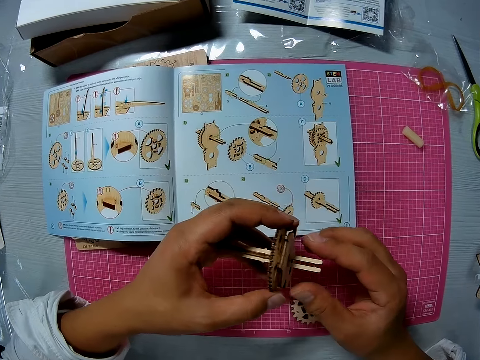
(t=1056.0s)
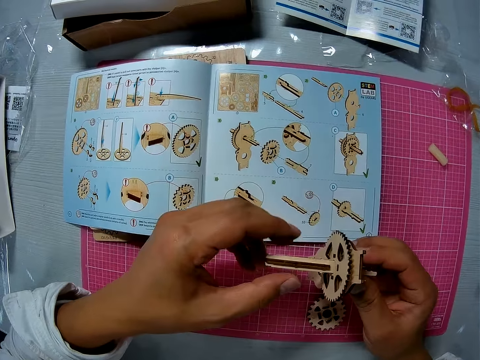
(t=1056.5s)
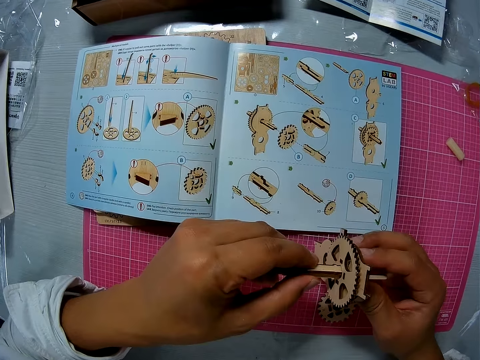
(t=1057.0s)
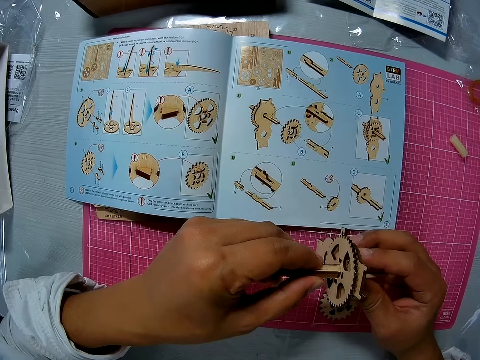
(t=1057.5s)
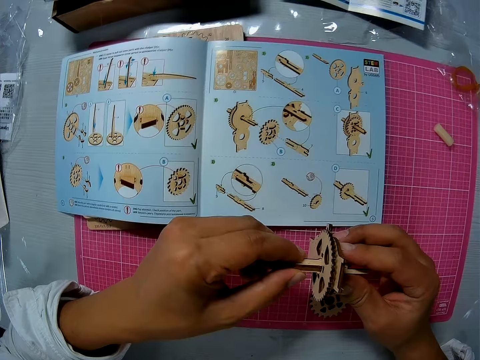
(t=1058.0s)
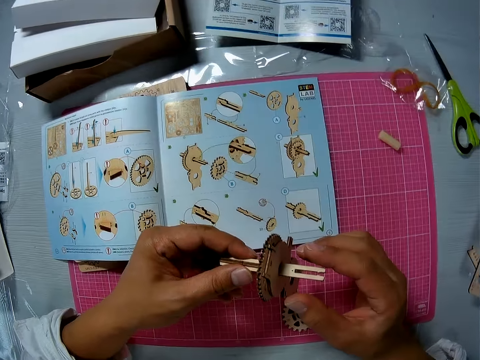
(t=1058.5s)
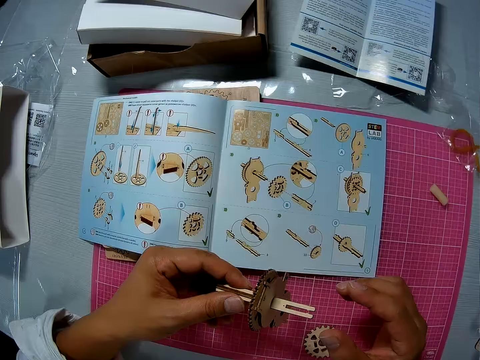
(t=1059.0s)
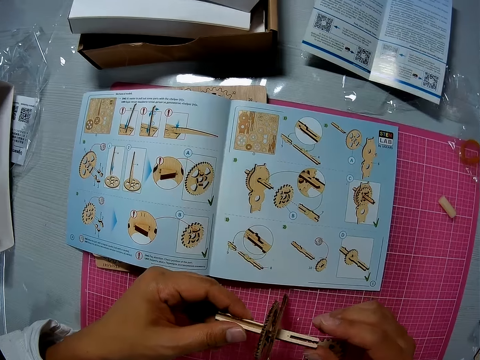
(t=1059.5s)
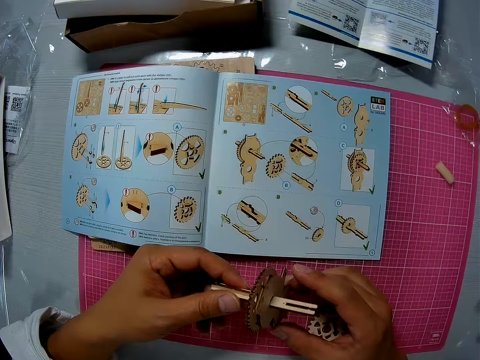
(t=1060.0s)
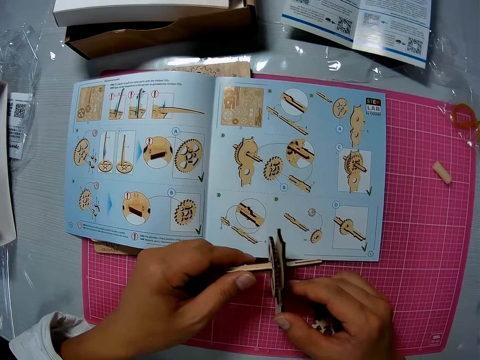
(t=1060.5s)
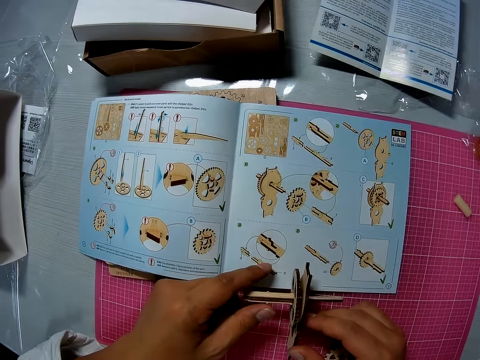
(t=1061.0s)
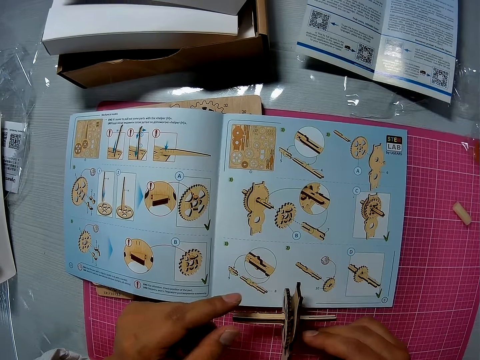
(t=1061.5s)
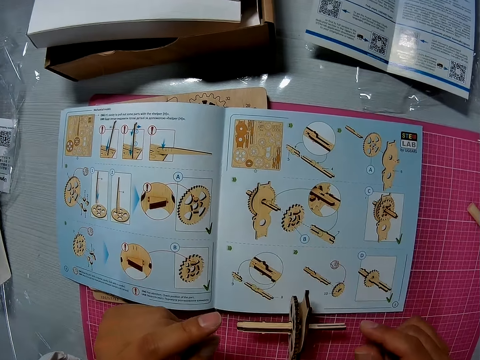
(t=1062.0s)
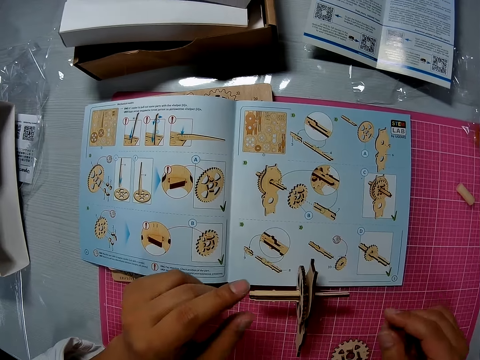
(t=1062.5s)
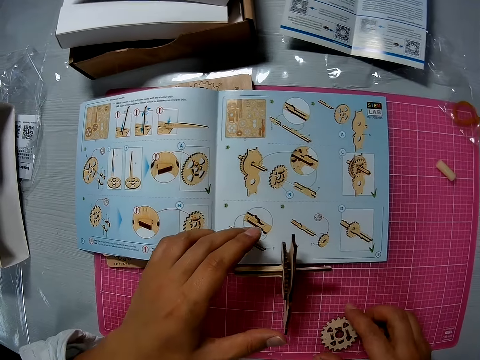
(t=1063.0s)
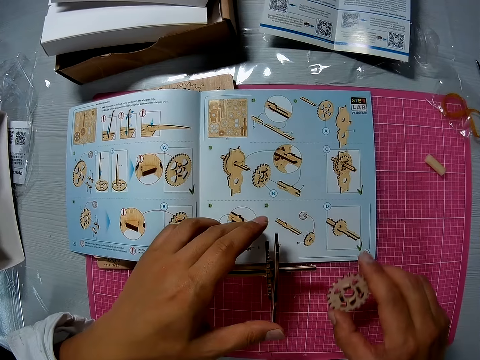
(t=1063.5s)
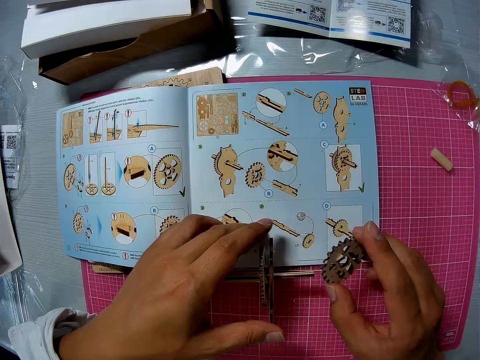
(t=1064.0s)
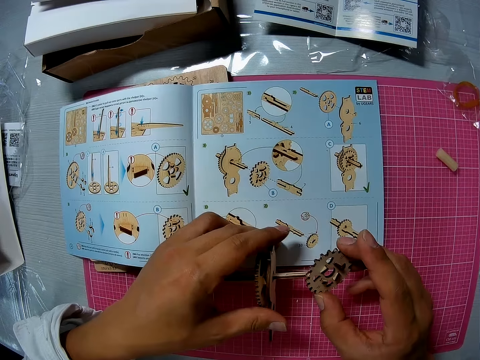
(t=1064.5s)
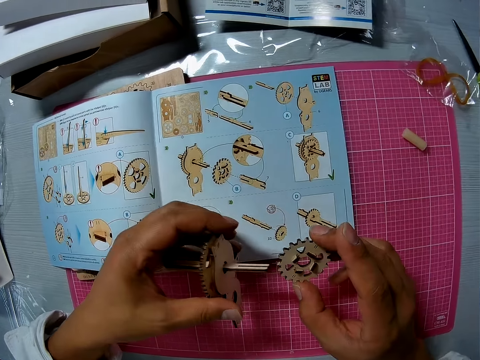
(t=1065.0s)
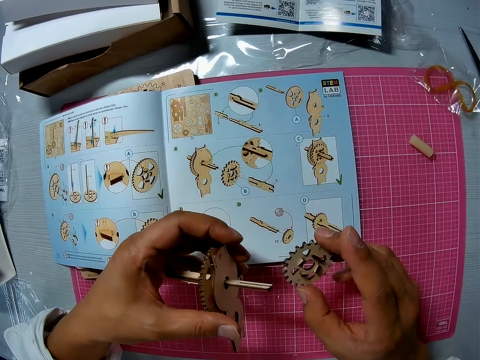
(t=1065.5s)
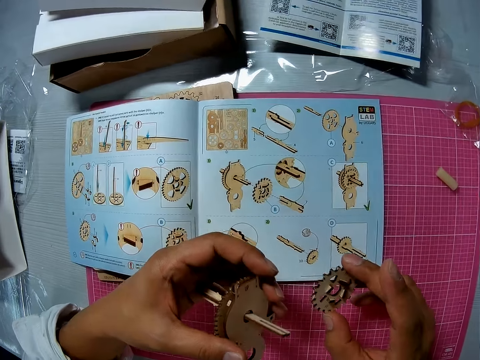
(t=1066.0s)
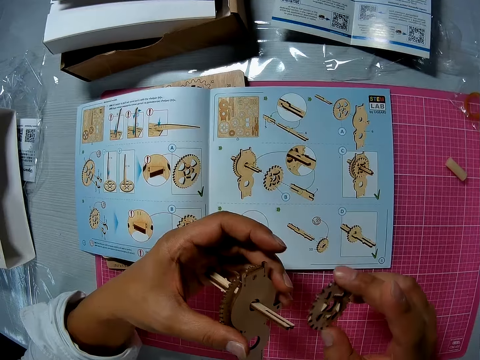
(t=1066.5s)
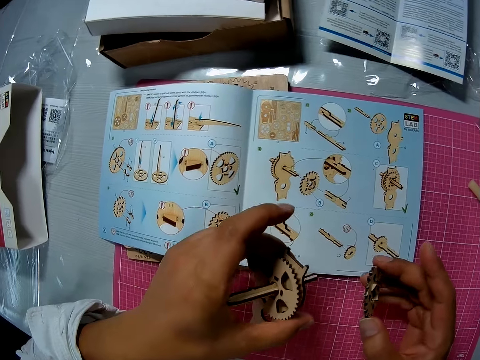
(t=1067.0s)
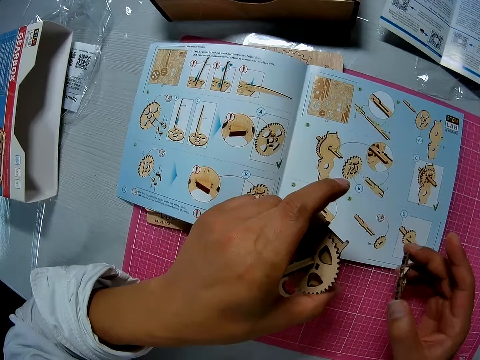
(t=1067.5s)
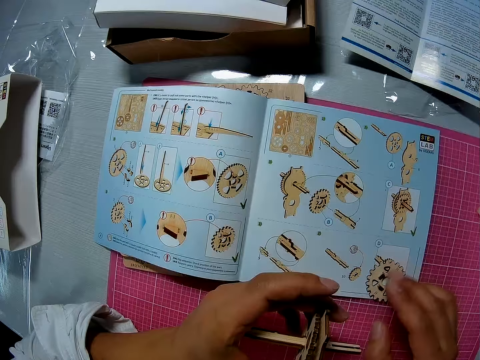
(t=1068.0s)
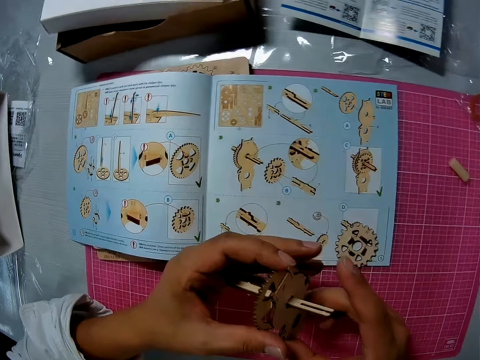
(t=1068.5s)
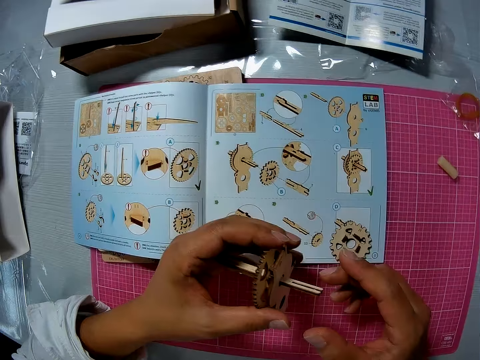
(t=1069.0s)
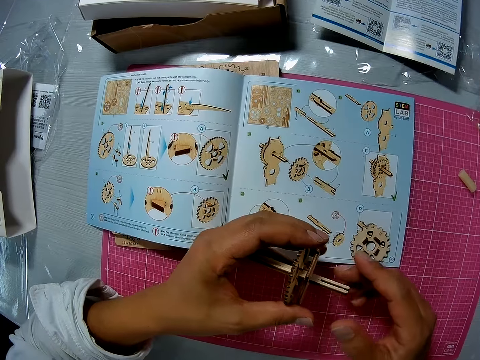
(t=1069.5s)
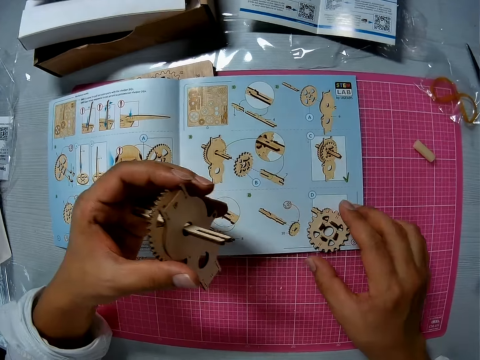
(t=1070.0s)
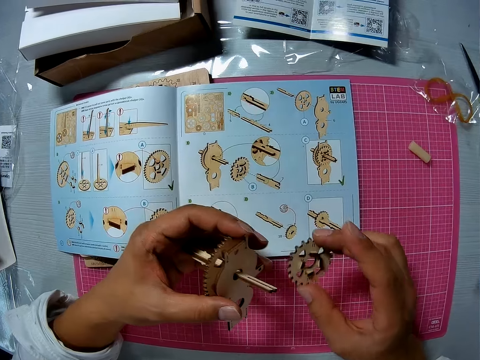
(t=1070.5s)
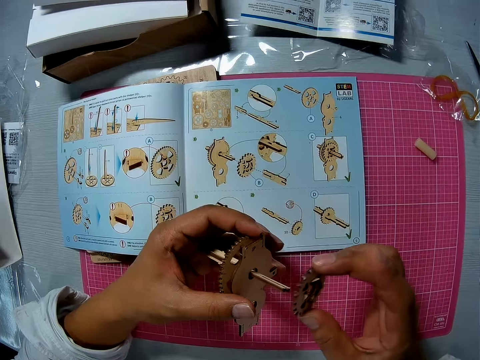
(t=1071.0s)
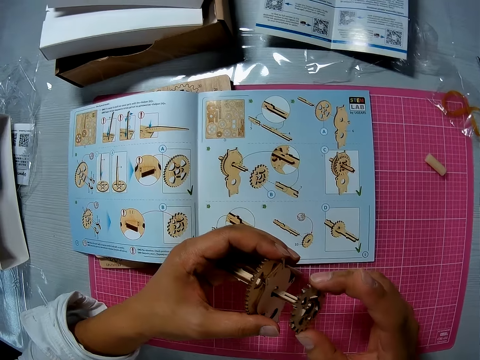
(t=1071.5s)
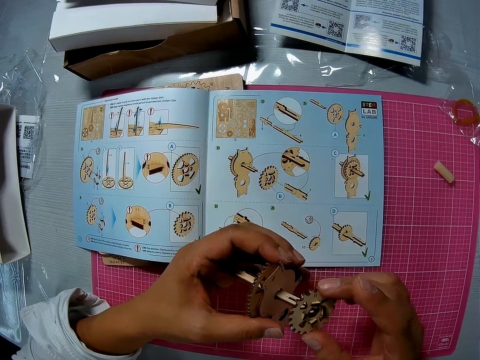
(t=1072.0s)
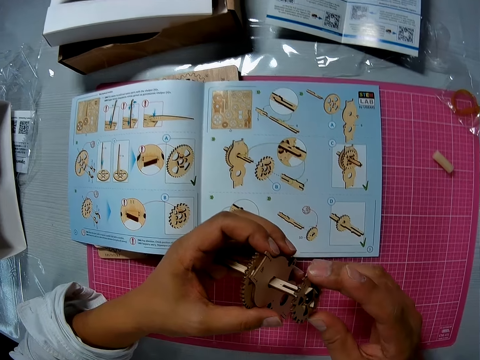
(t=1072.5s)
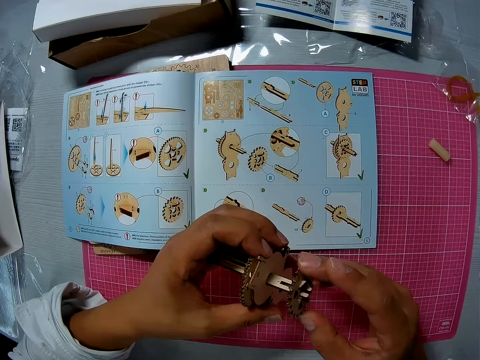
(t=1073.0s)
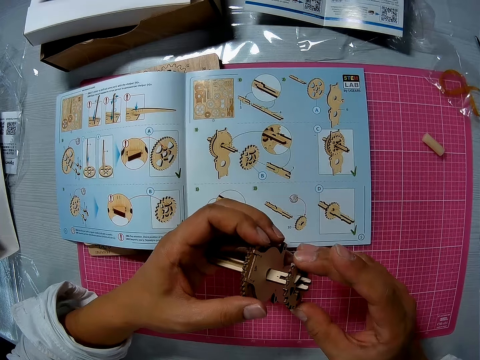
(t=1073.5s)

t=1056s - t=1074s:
The camera wearer removes a hand from the layshaft. She drops the wooden pieces or gear wheel on the table. She holds the layshaft. She picks up the wooden piece from the table with her right hand. She holds the gear wheel. She lifts up the wooden pieces from the table with her left hand. She checks the wooden pieces in her hands. She turns the gear wheel. She drops the wooden piece in her right hand on the instruction manual. She adjusts the layshaft. She checks the wooden pieces in her hand. She picks up the wooden piece with her right hand from the instruction manual. She fixes the wooden pieces together.

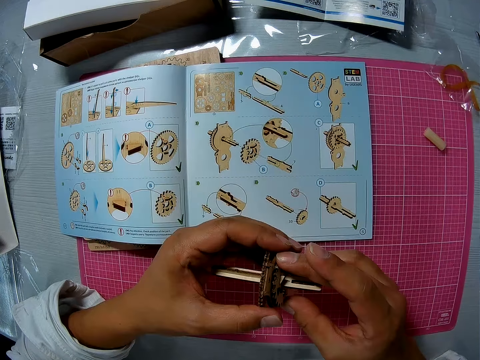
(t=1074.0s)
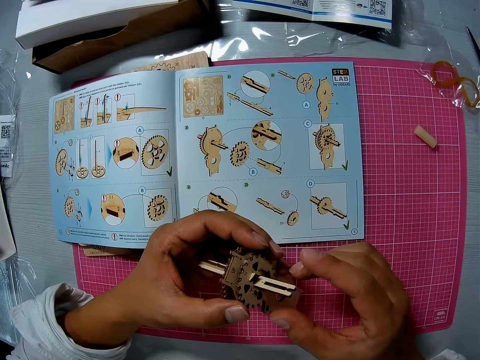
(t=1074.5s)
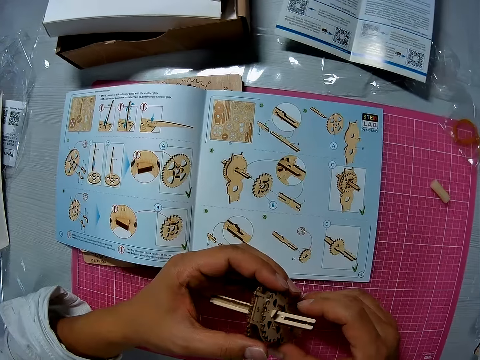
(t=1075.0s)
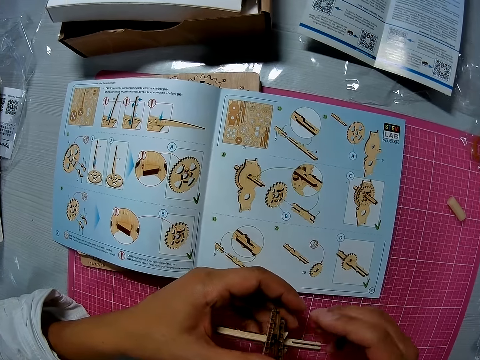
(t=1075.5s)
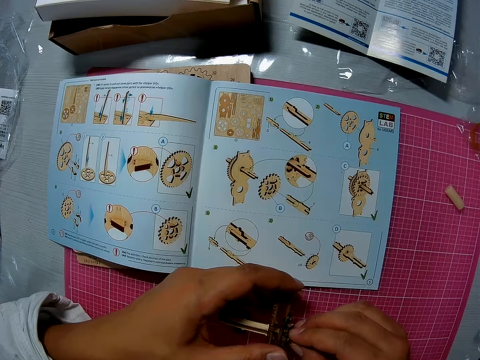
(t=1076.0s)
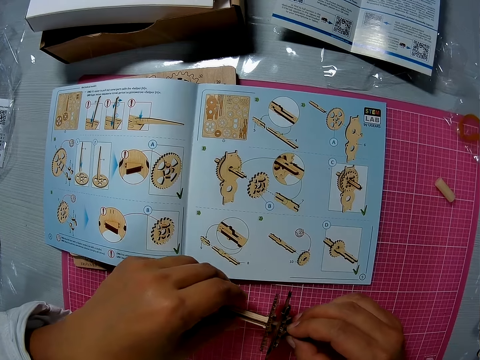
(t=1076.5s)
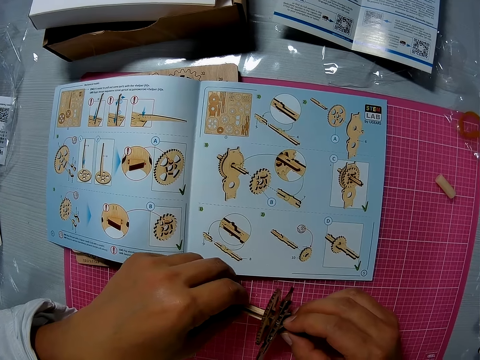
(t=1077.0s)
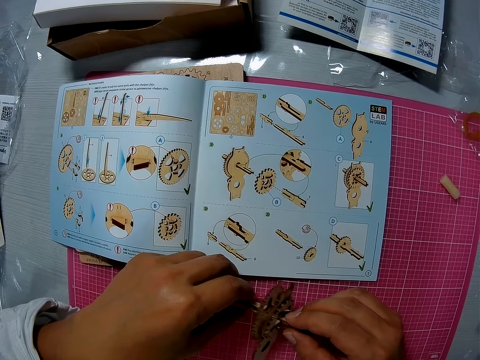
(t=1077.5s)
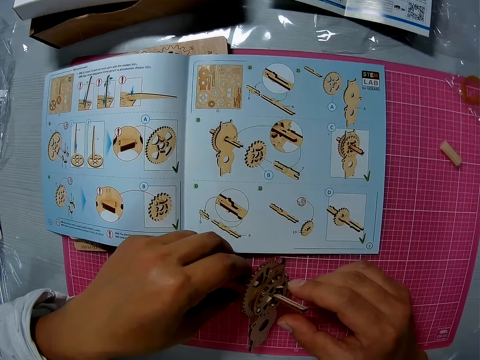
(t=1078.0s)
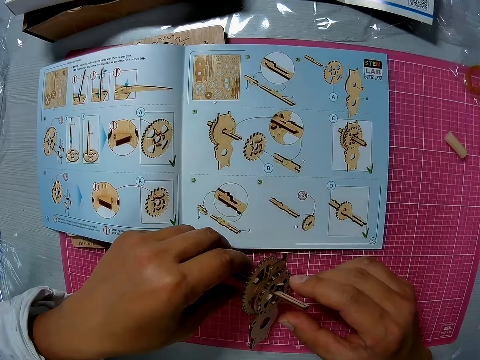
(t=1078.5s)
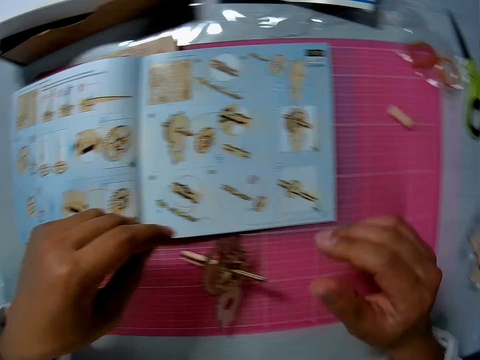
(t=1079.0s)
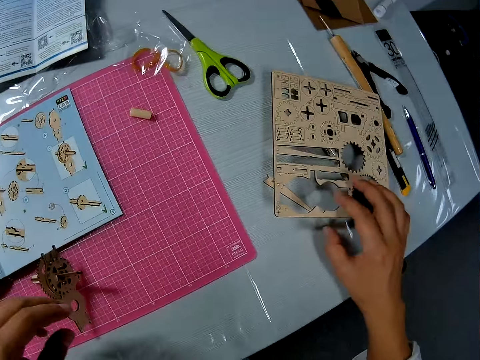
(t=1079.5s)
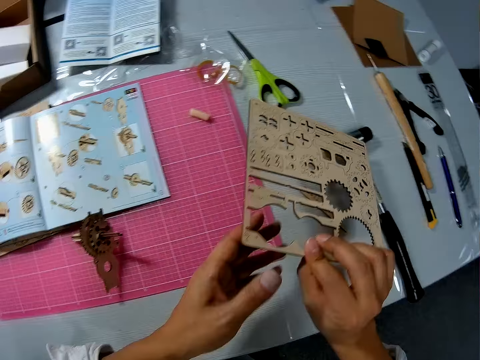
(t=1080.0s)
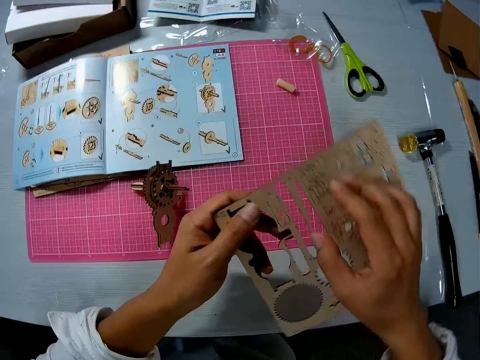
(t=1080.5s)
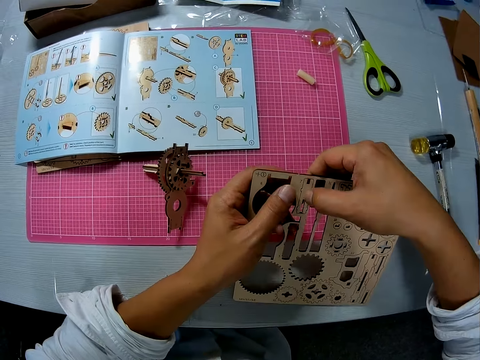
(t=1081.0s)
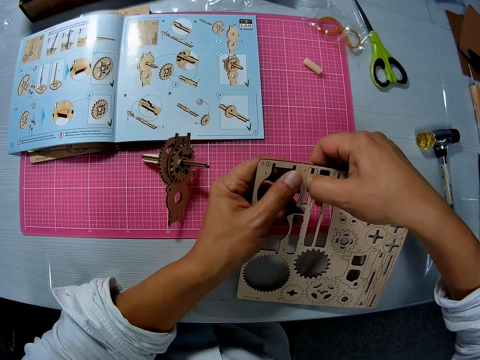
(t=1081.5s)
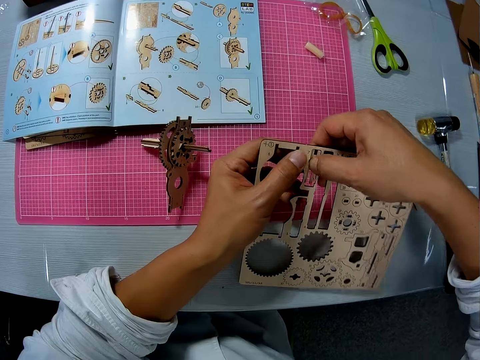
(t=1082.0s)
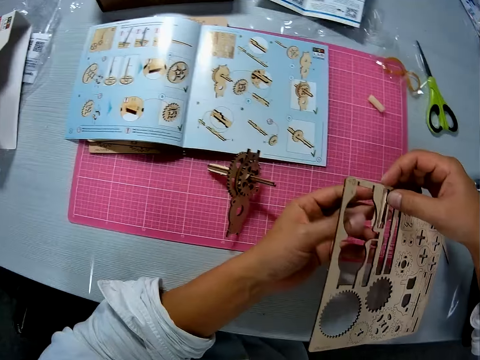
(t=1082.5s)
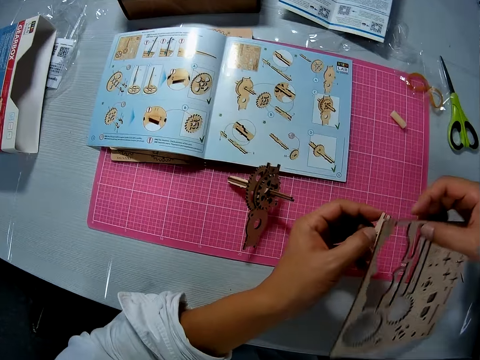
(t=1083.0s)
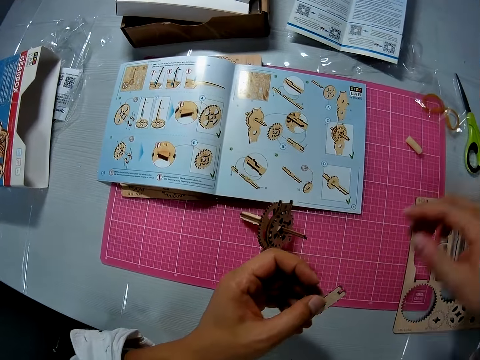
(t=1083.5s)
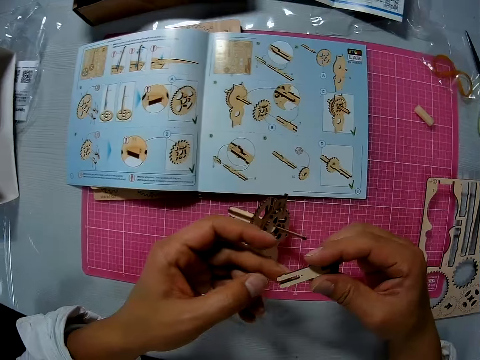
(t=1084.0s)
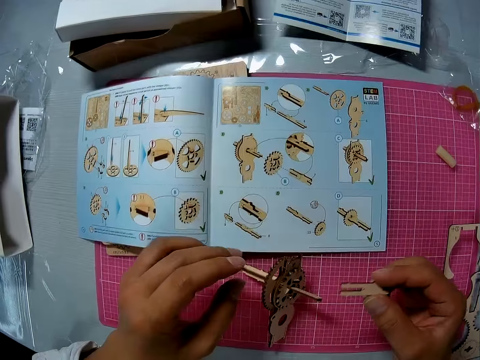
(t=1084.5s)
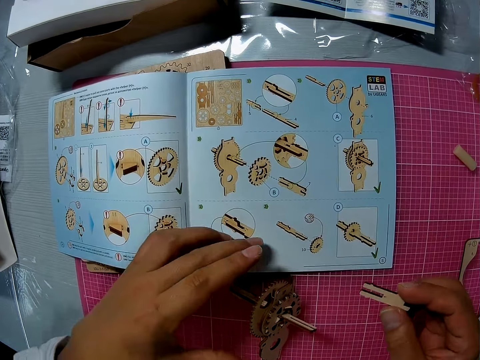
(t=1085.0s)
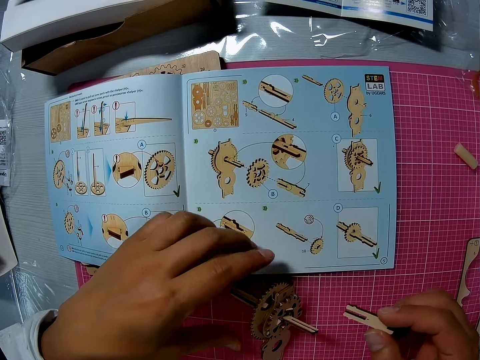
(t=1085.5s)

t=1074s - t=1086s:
The camera wearer turns the gear. She drops the wooden pieces or gearbox on the table. She picks up the wooden sheet or board from the table. She holds the wooden board with the other hand. She removes a wood piece or drive shaft from the wooden sheet. She drops the wooden sheet in her right hand on the table. She transfers the wood piece from her left hand to her right hand. She holds the drive shaft with the other hand. She holds the wooden pieces on the table with her left hand.
